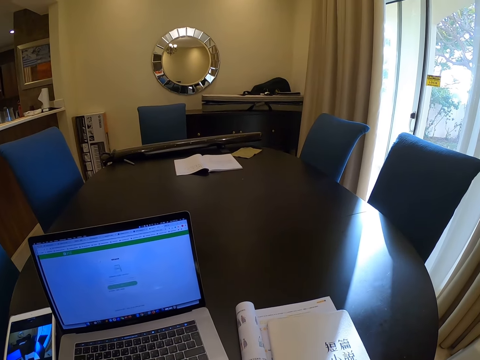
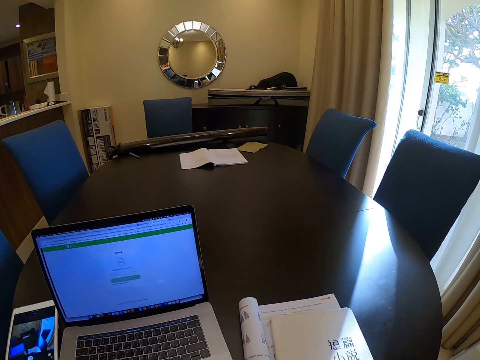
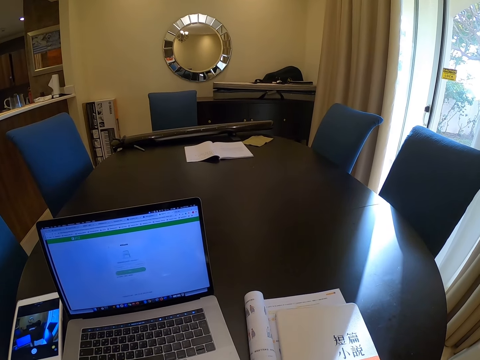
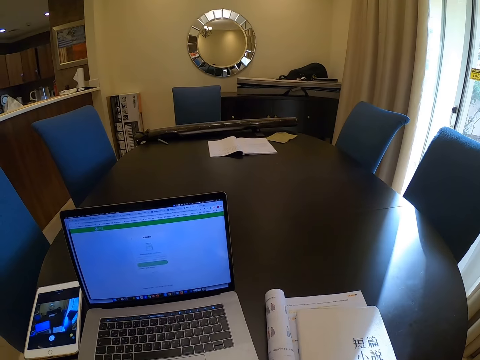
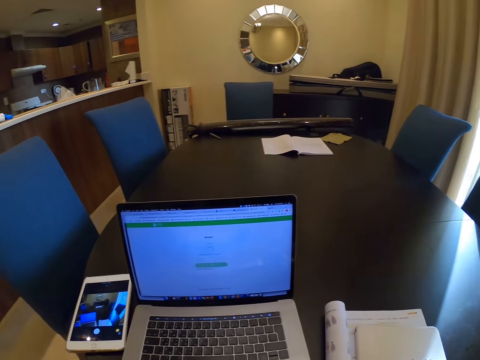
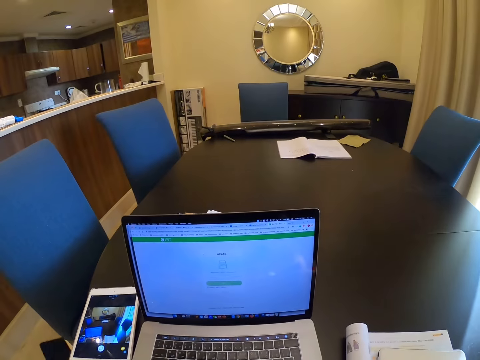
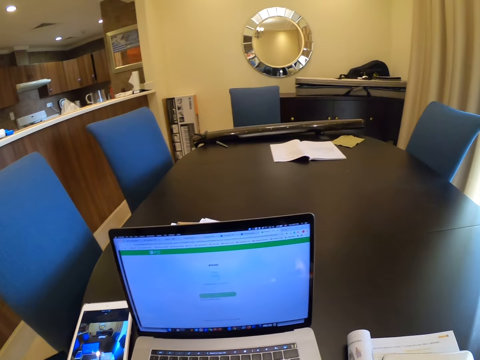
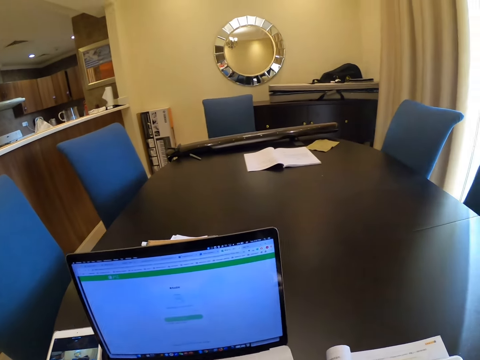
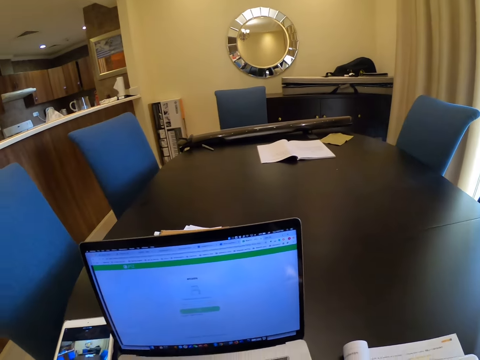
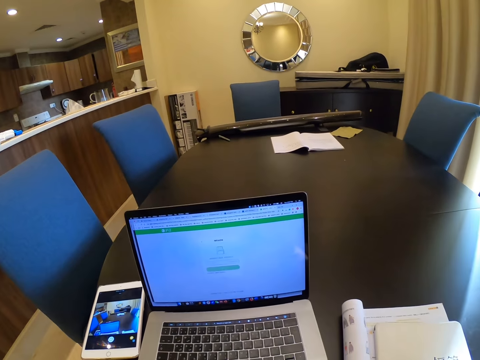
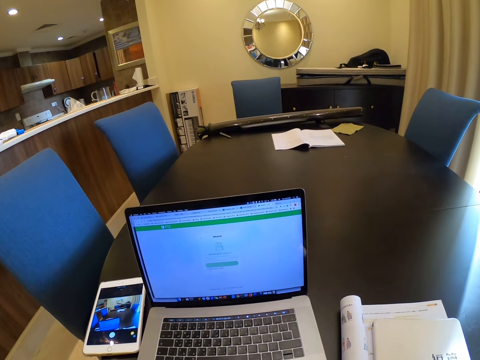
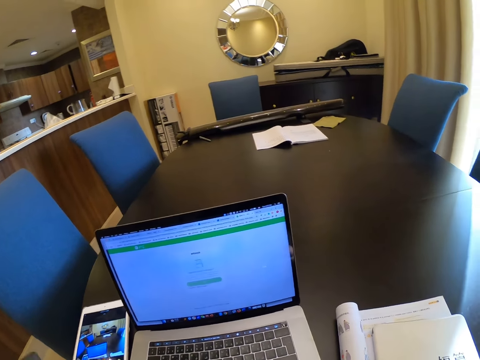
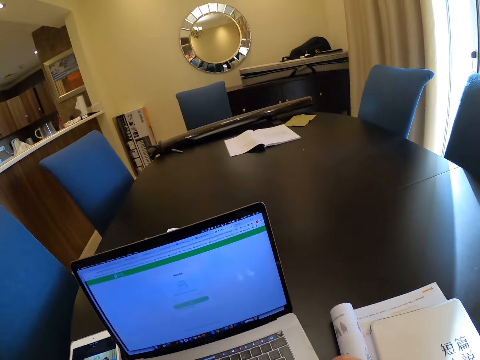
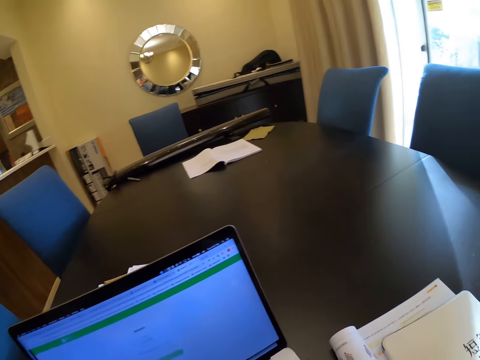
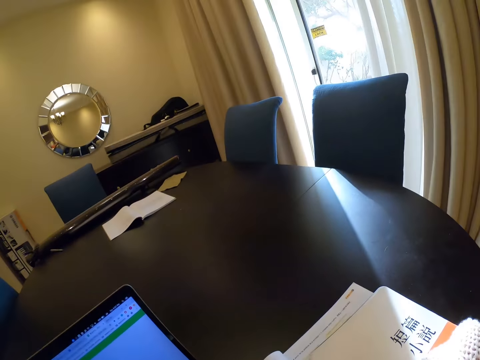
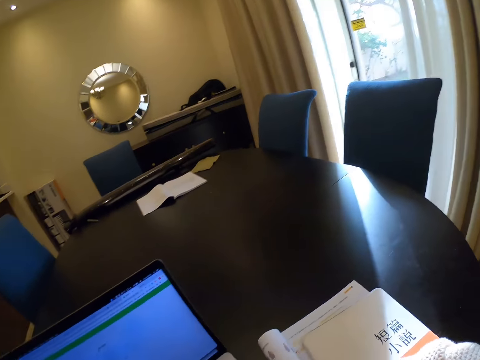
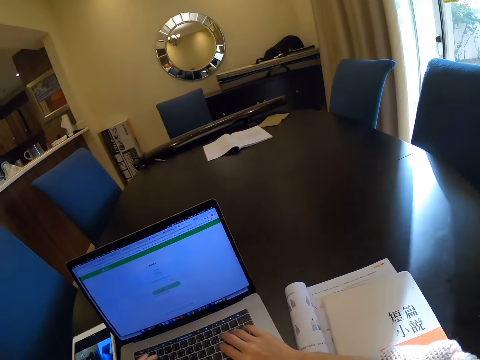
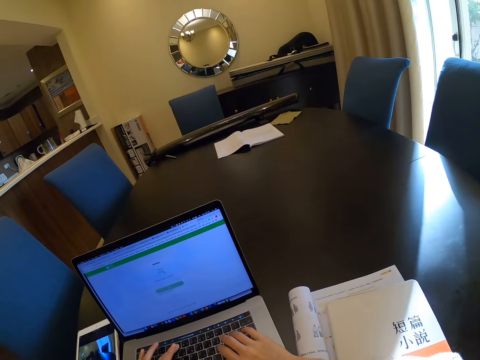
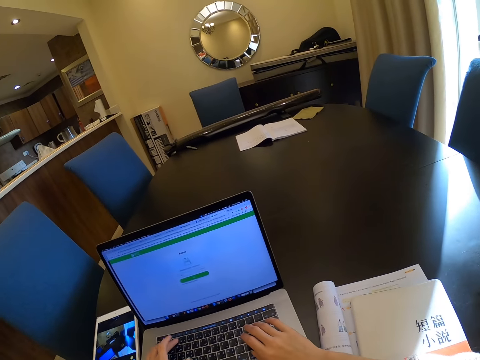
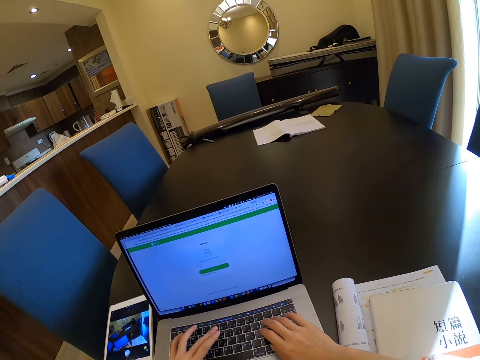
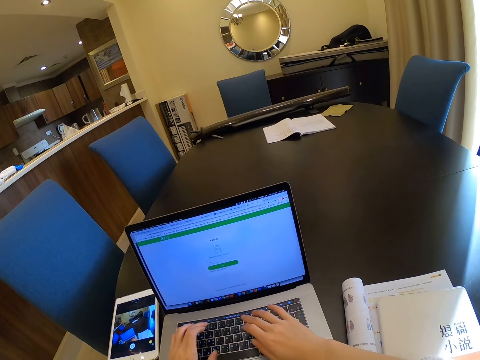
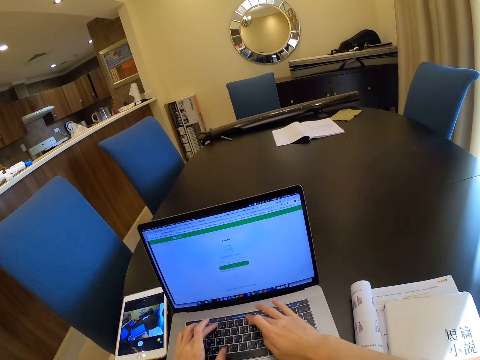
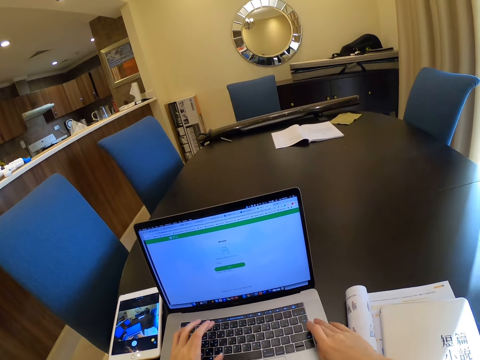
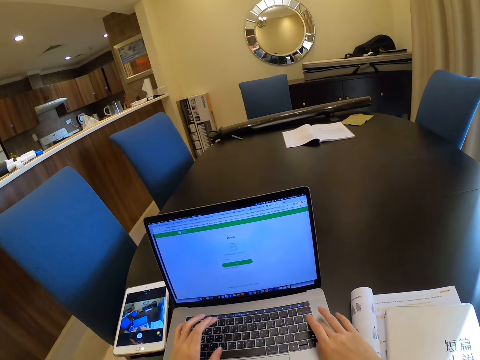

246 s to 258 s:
The camera wearer stares at the laptop screen. They look around the house. They operate the laptop on the table.

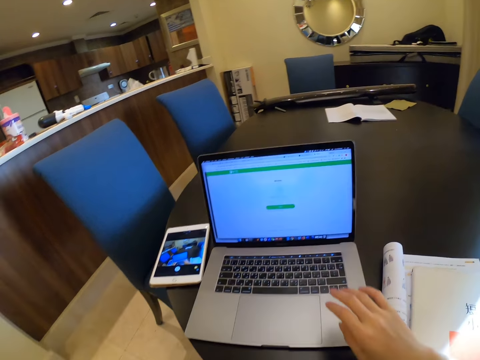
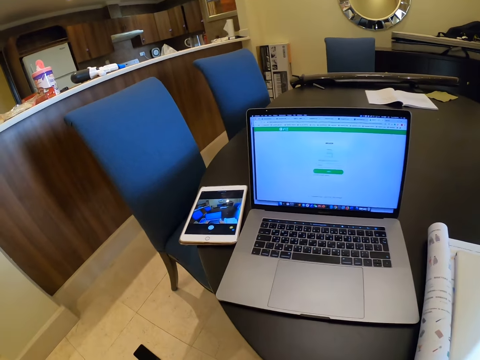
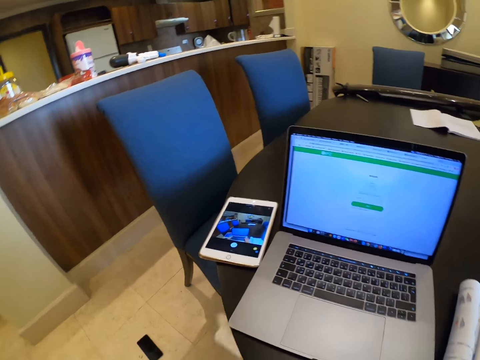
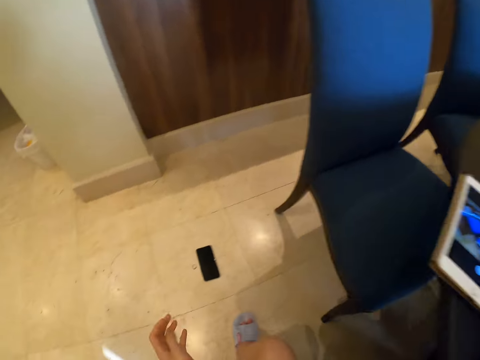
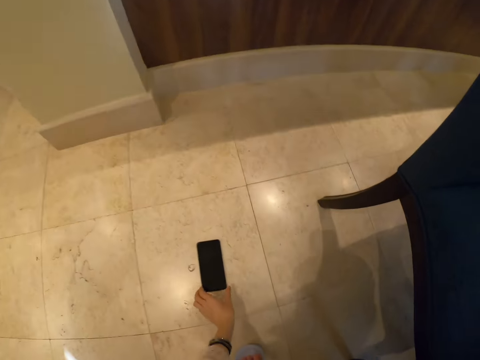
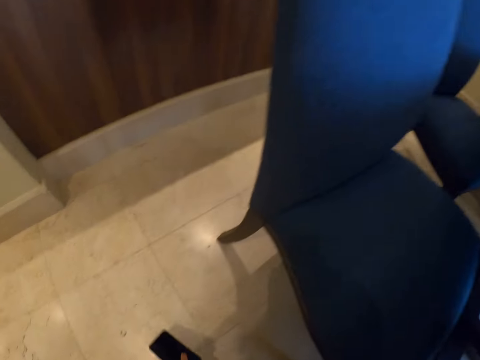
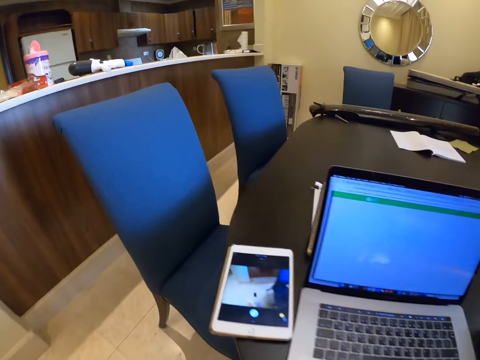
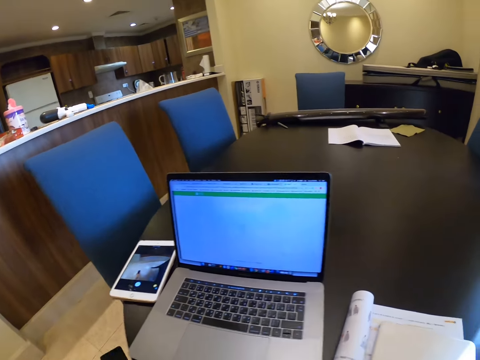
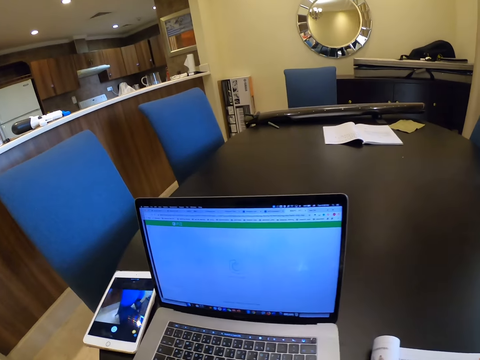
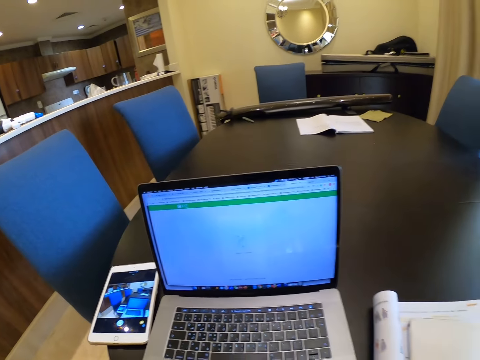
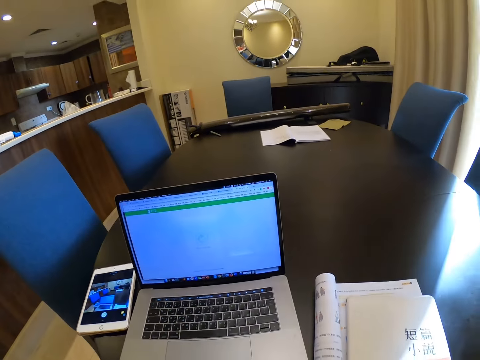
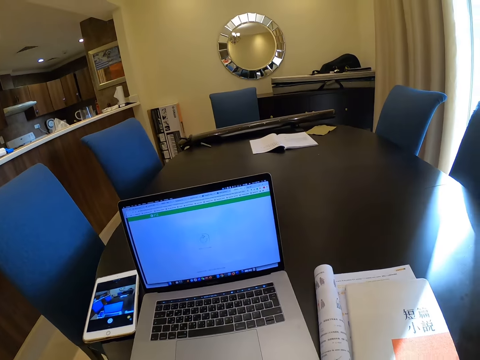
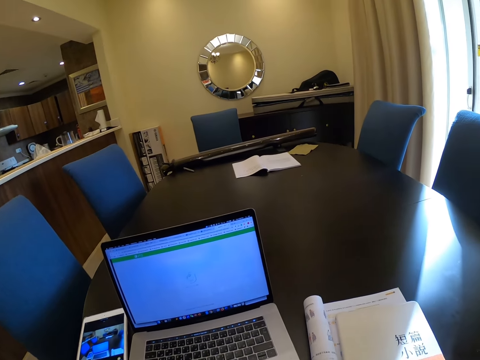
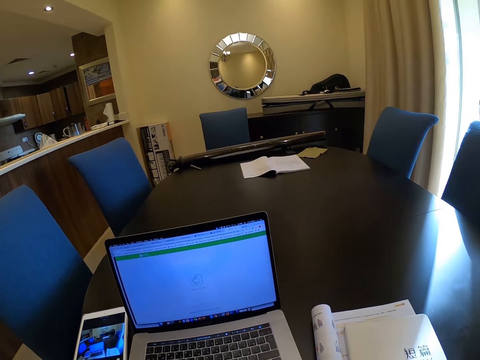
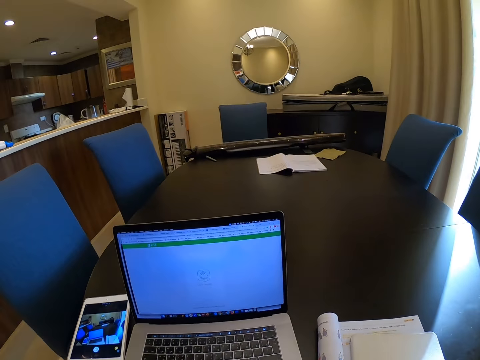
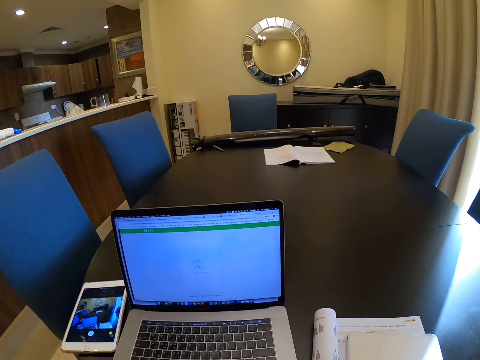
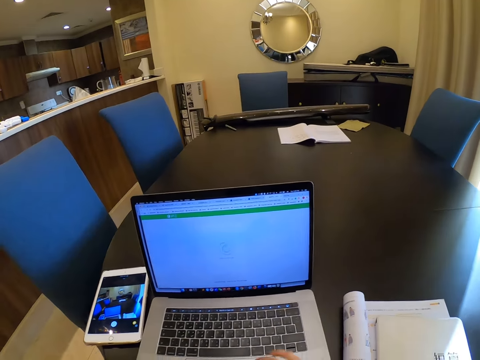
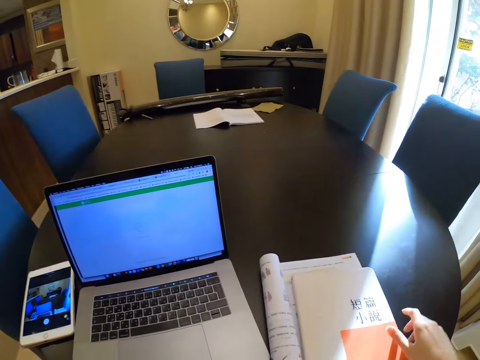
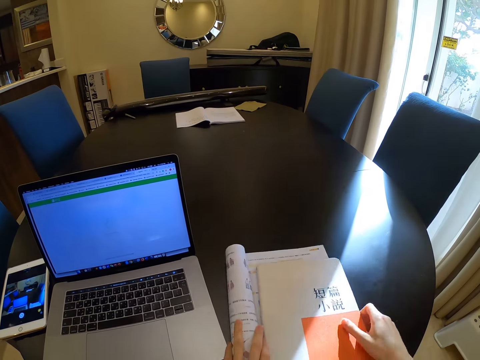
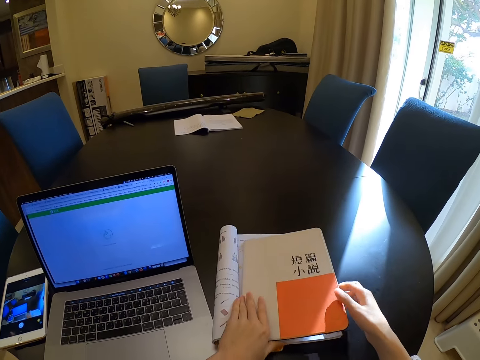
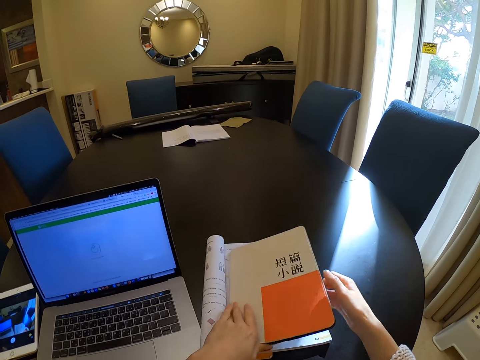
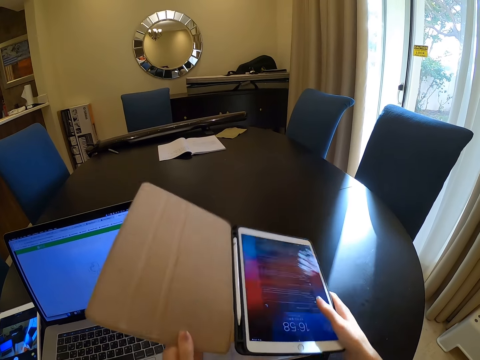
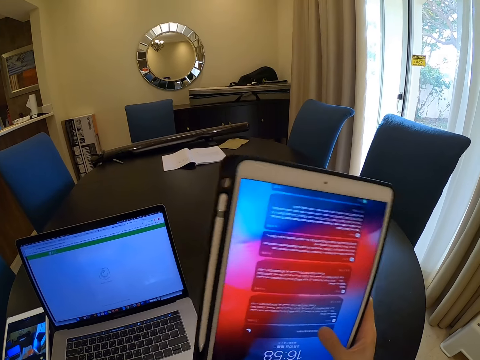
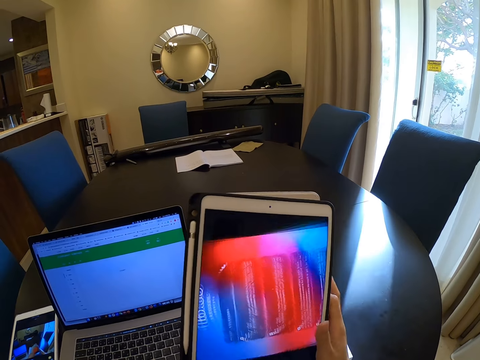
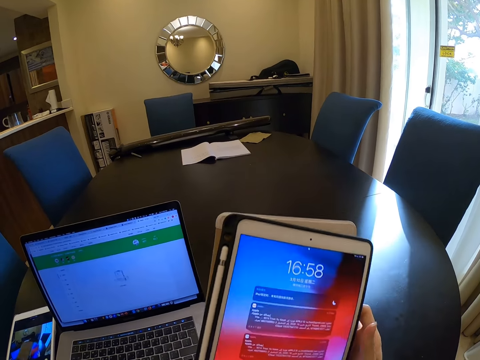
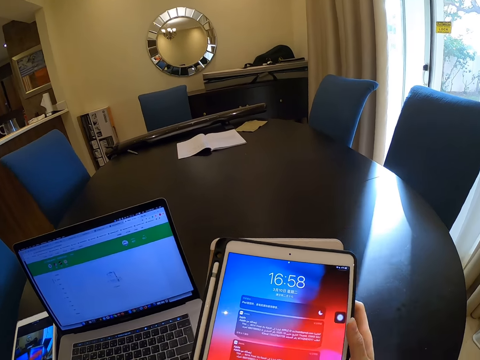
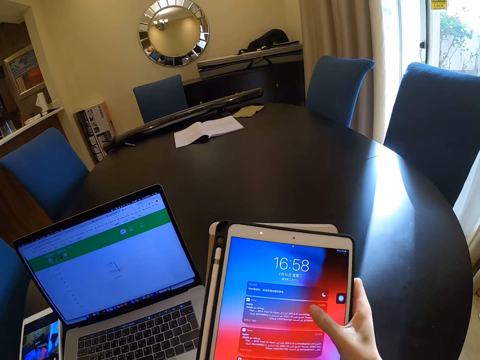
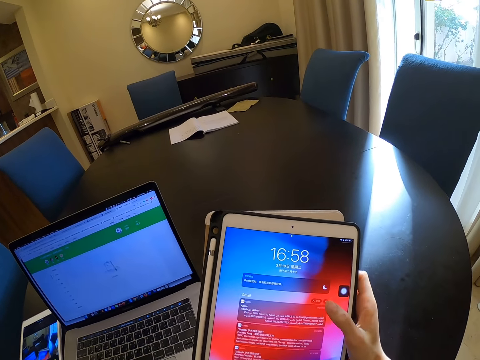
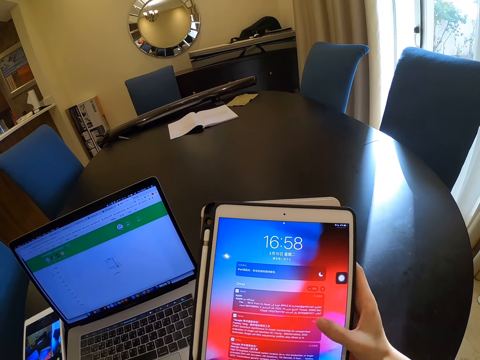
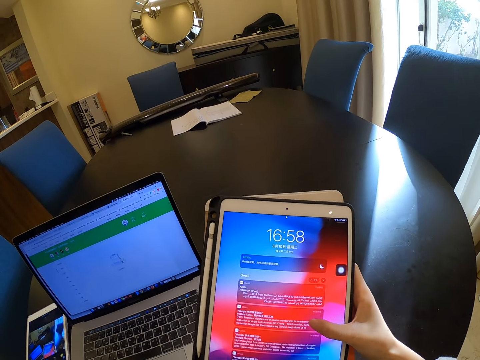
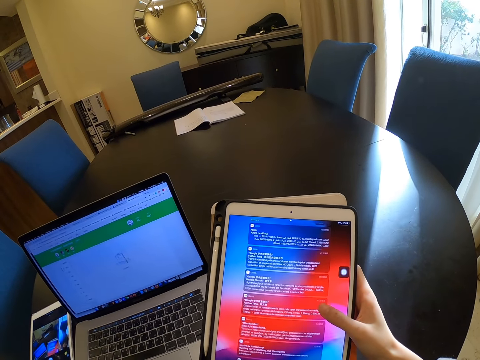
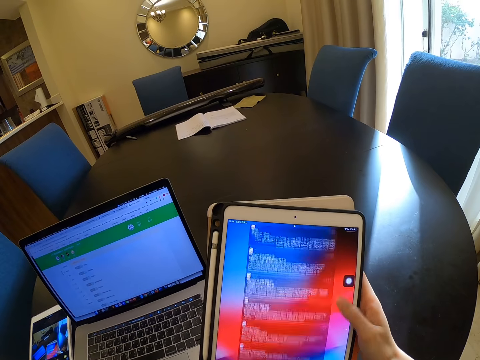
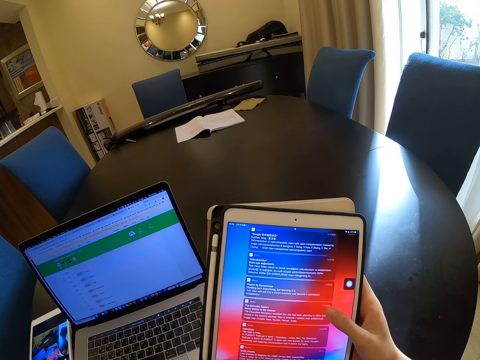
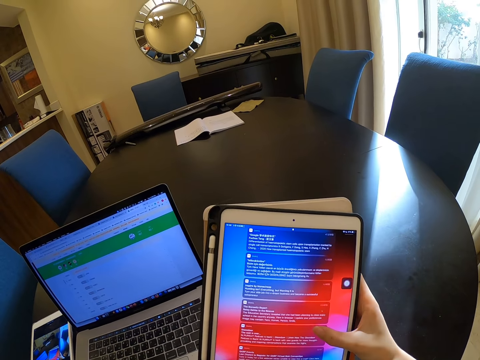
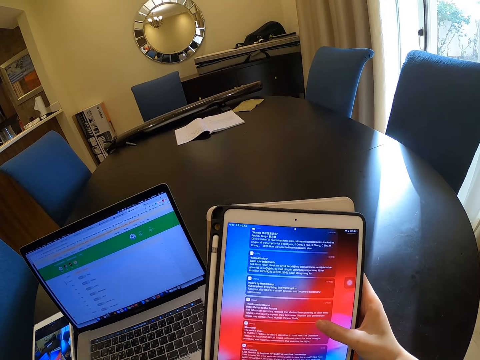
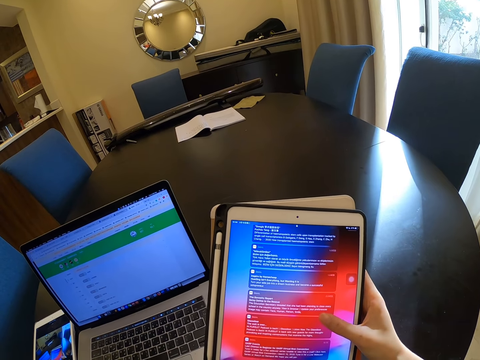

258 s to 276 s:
The camera wearer looks around the floor. She picks up her phone from the floor. She looks around the house. She puts the phone on the chair. She stares at the laptop screen. She moves the notebook on the table. She opens the notepad. She picks up the phone from the top of the textbook. She operates the phone. She operates the notepad.
